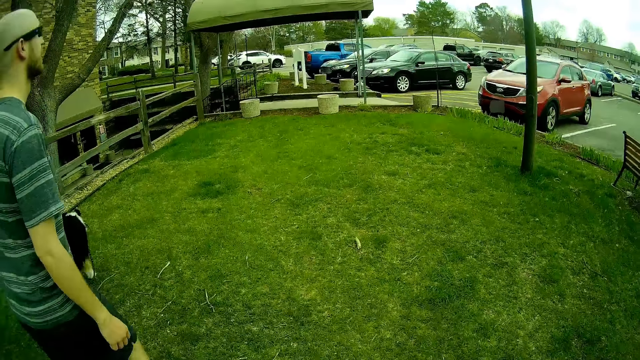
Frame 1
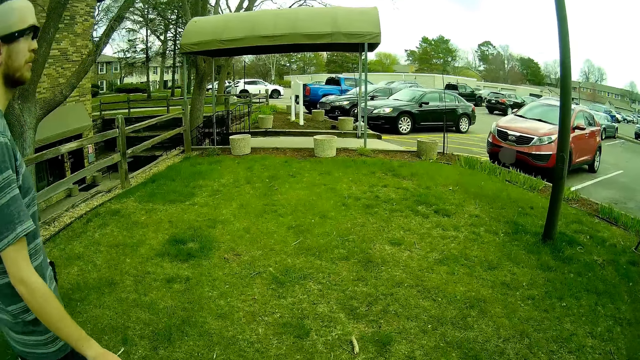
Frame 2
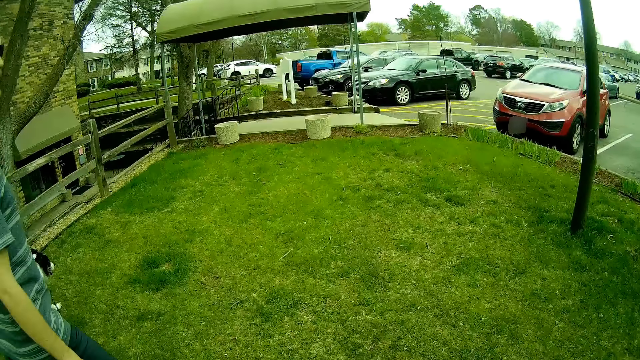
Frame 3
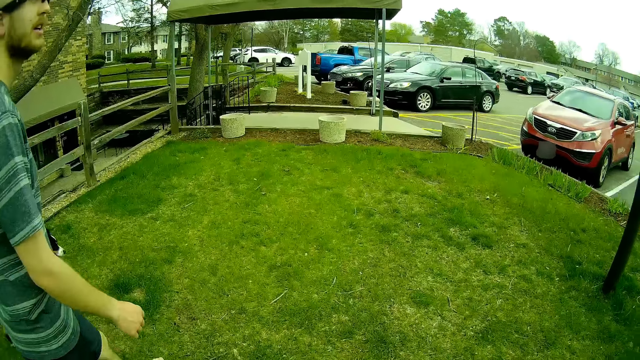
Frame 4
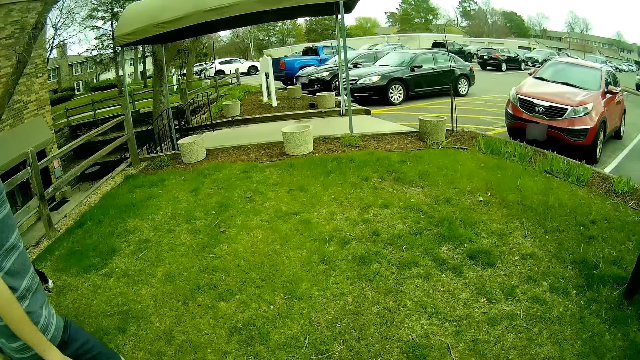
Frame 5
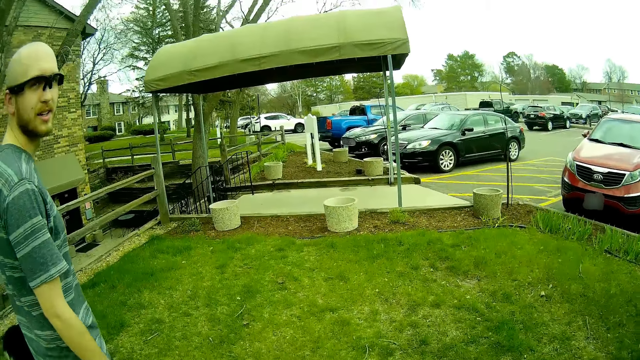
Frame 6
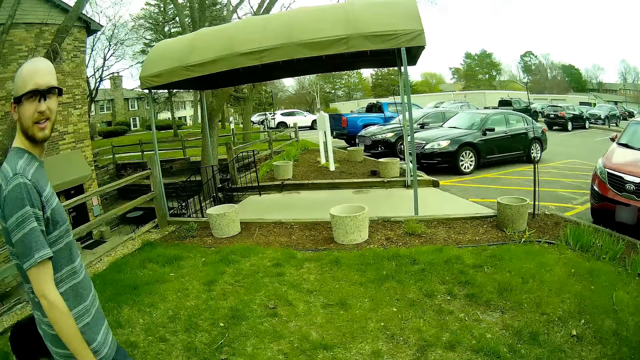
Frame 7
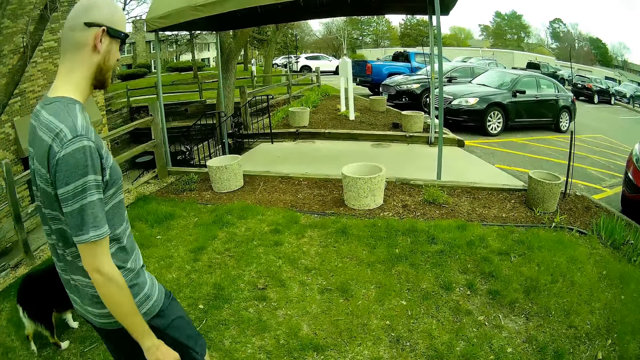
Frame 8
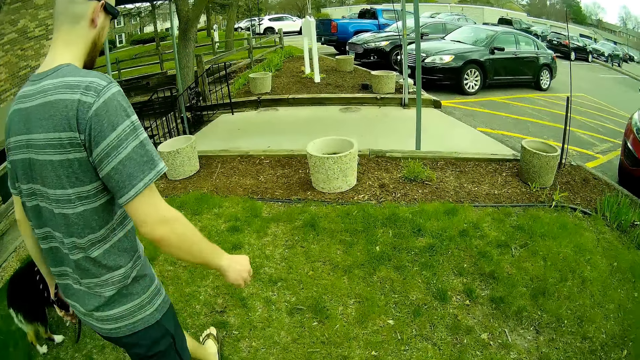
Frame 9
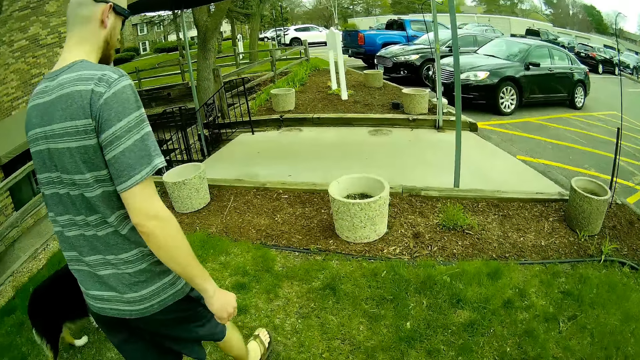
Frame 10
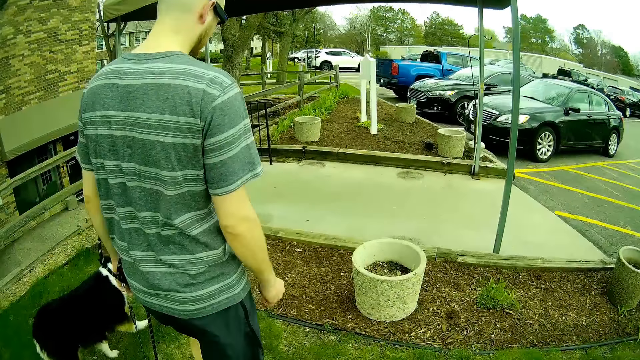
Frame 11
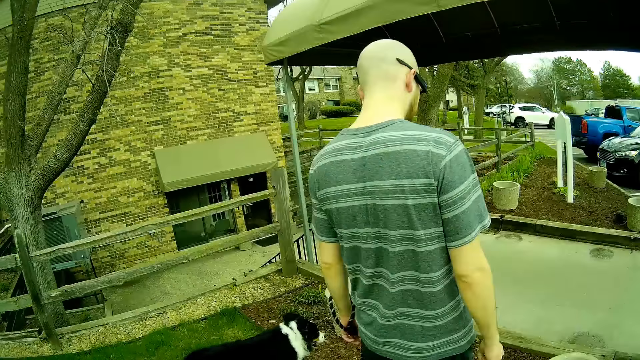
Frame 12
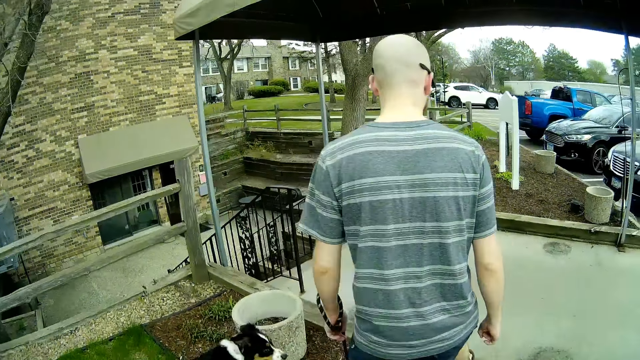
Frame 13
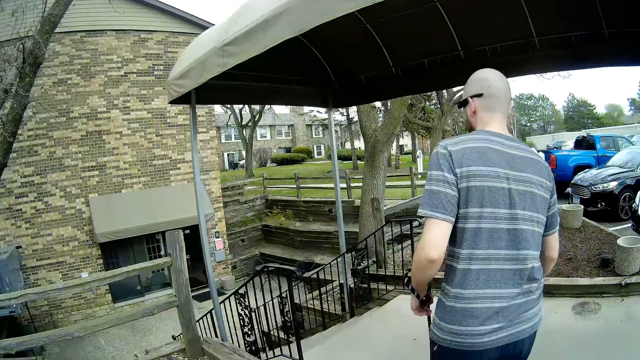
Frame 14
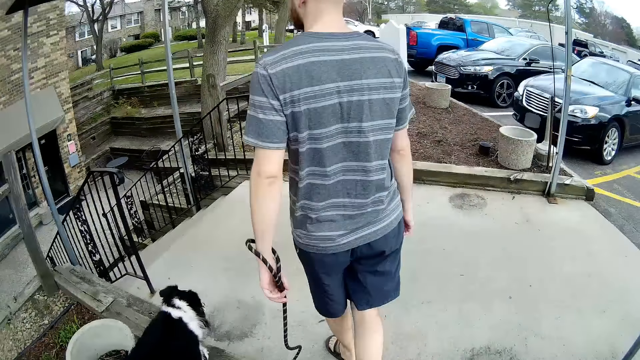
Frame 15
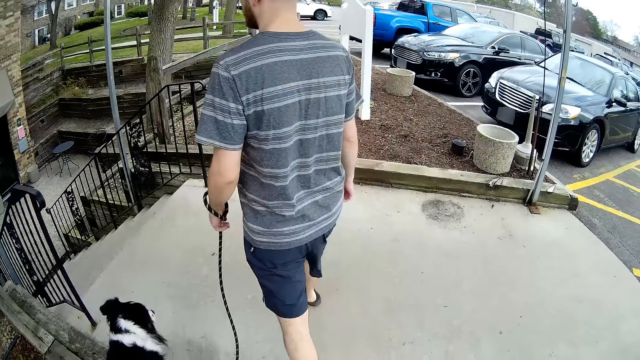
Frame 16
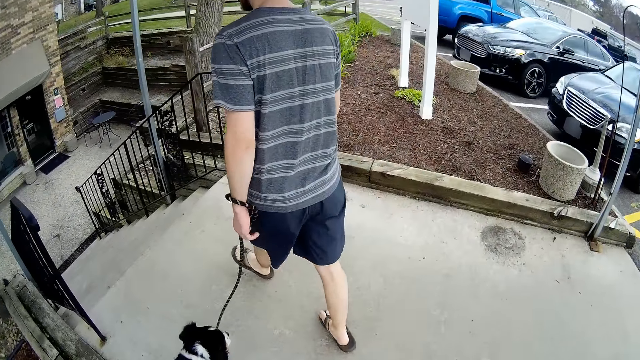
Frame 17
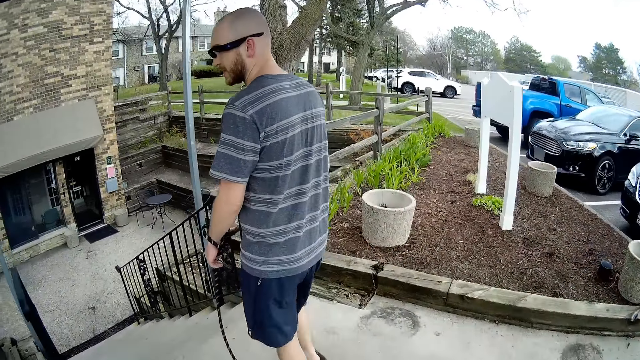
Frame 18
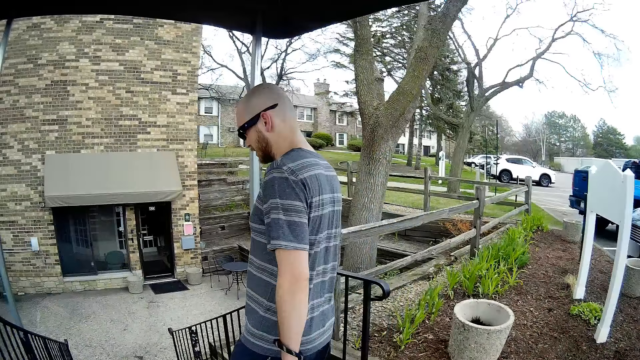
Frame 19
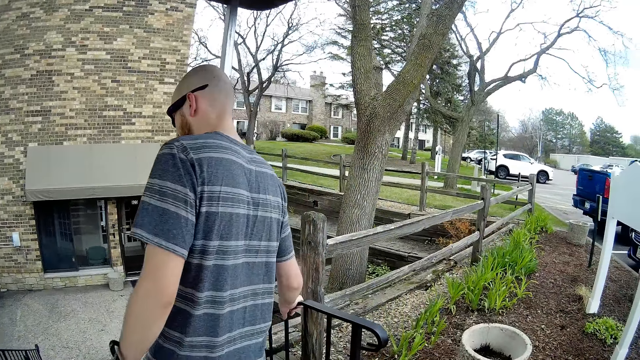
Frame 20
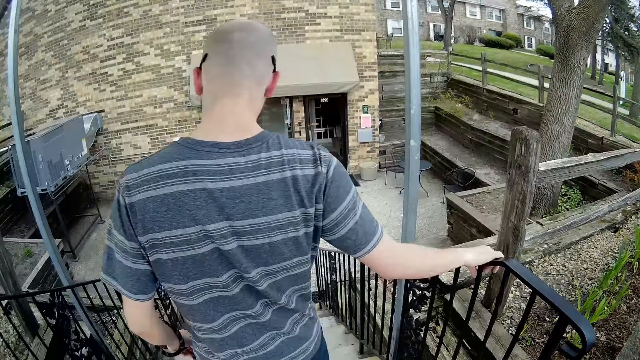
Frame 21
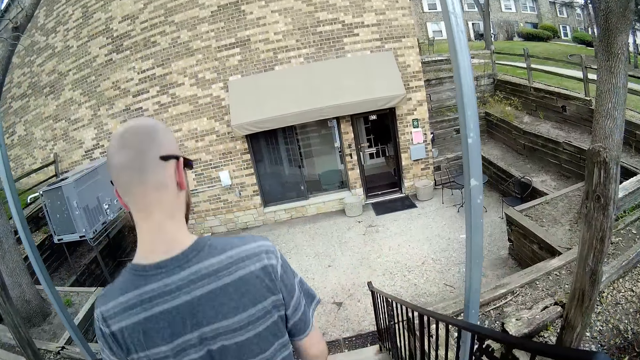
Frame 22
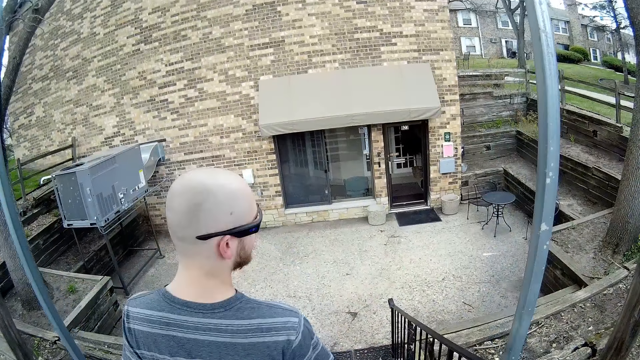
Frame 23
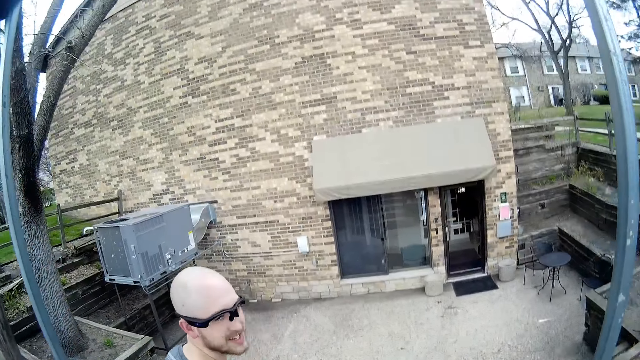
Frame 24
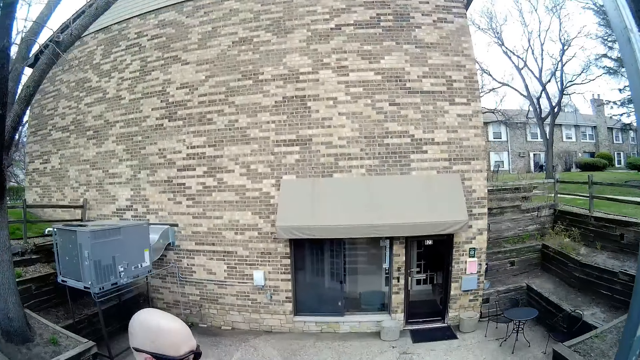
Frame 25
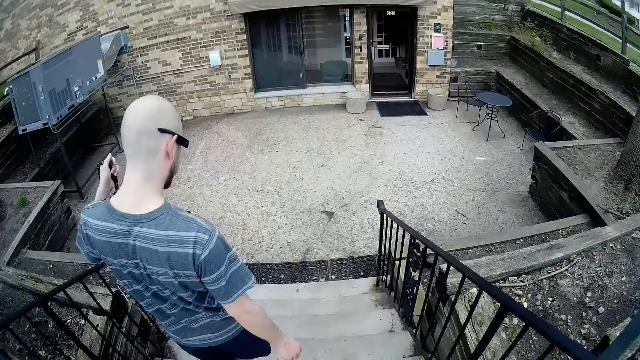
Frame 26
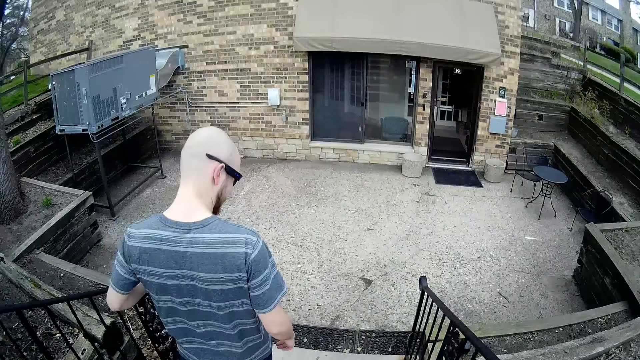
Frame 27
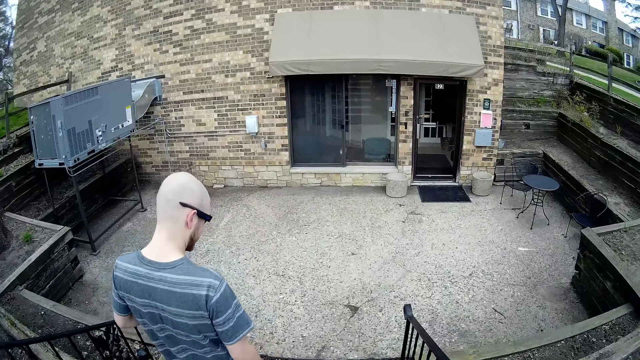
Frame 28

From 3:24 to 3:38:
The camera wearer walks towards a house with a man and a dog. They smell around. The man touches the handrail of a flight of stairs. The man walks down the flight of stairs with the dog. The camera wearer walks down the flight of stairs.

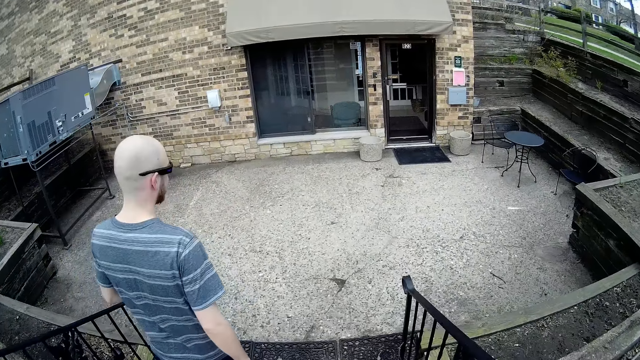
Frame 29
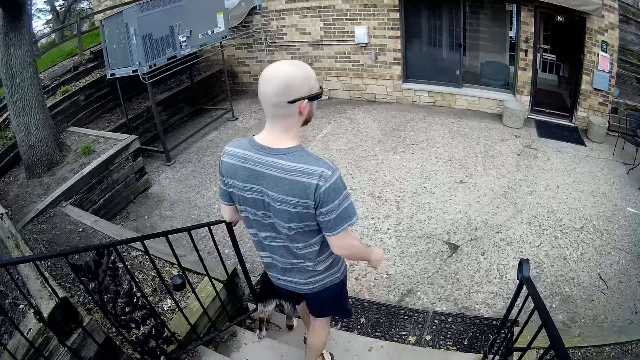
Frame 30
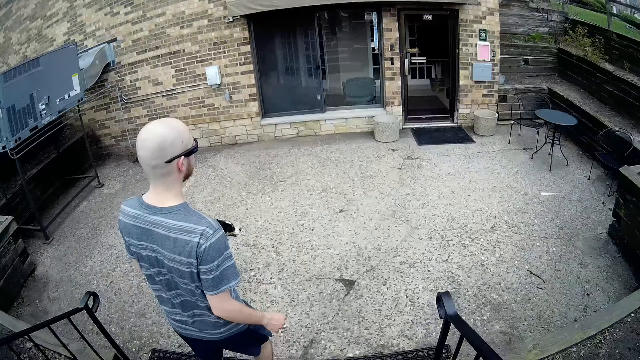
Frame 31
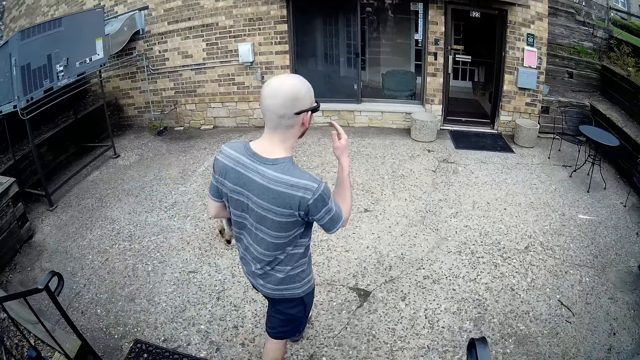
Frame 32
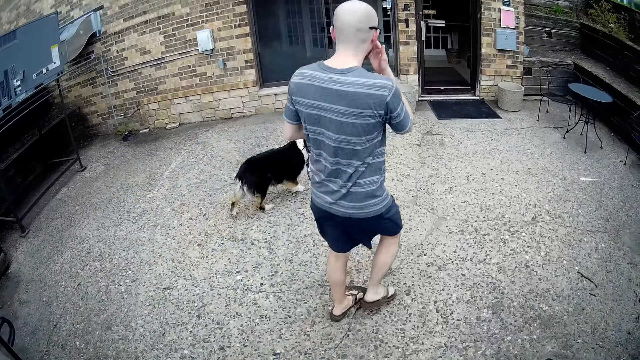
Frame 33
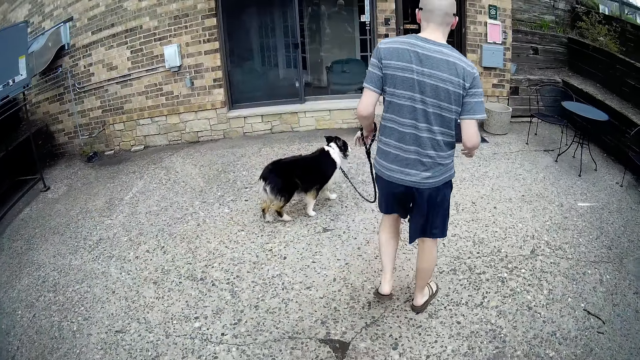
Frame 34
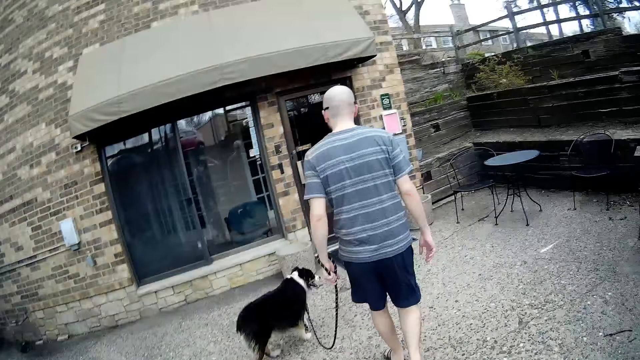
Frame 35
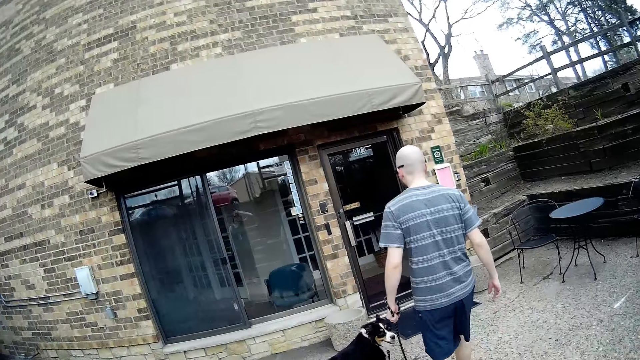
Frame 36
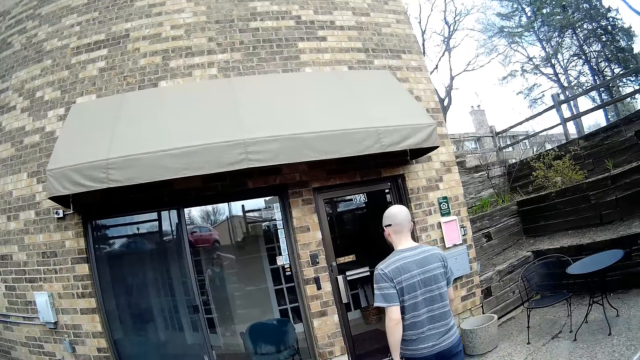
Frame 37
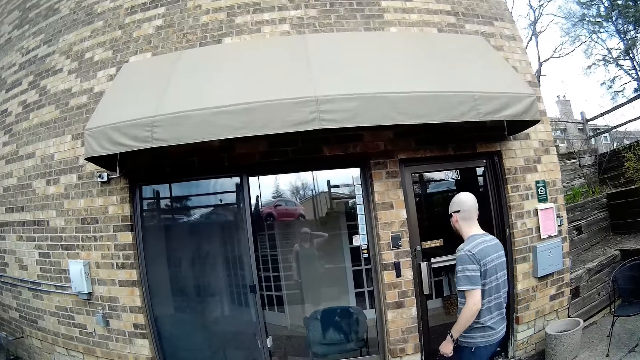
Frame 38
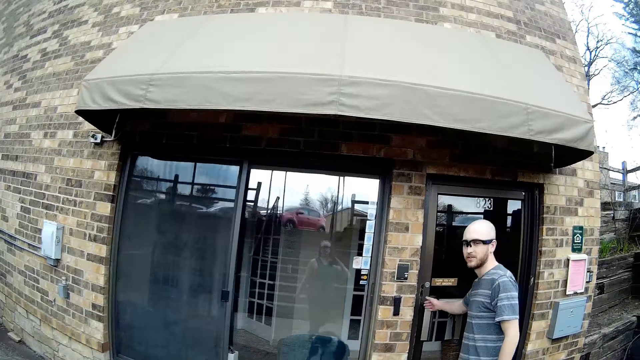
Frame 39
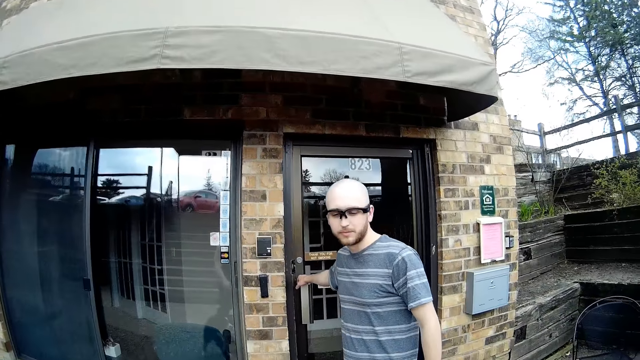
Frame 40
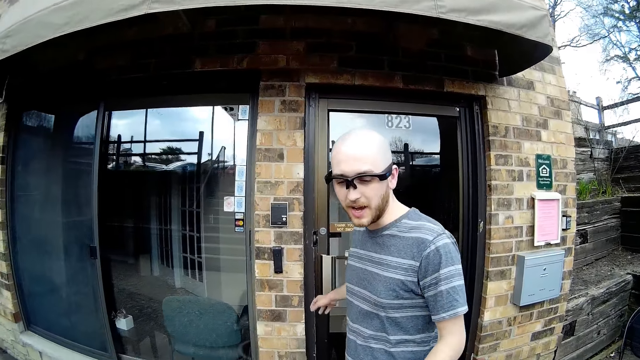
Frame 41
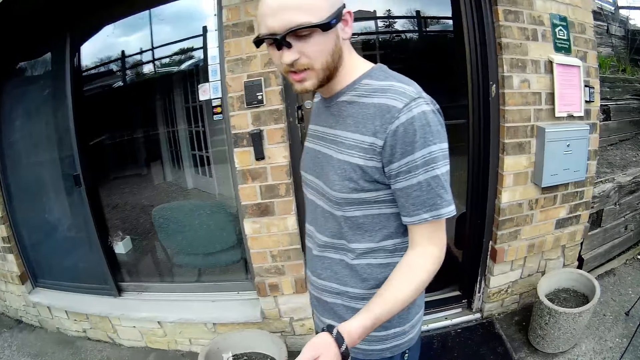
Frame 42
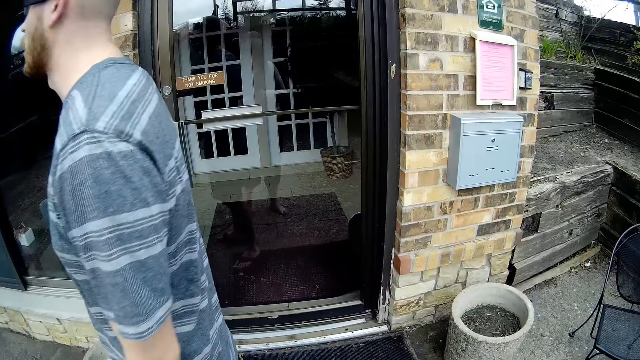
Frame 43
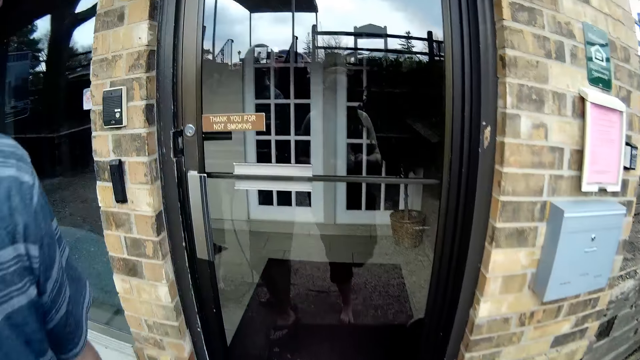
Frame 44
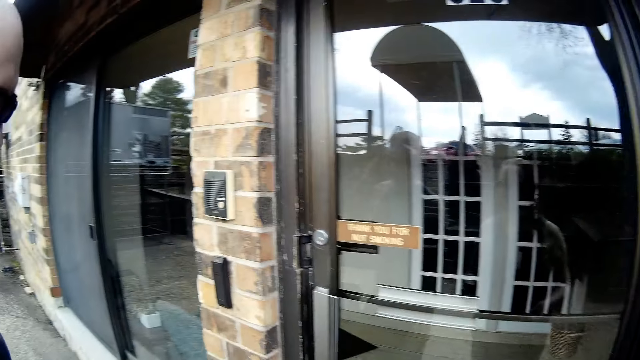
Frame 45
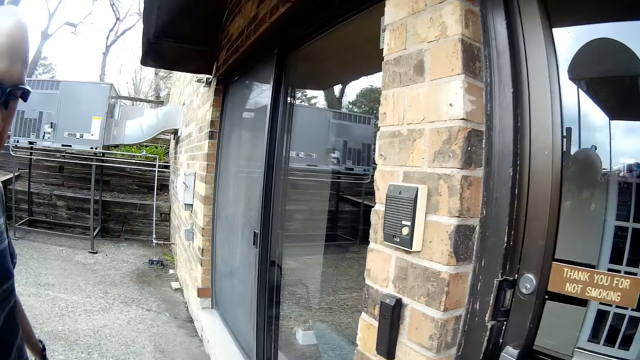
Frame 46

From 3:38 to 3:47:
The man walks towards a door with the dog. The man touches a door handle. The man opens the door.
